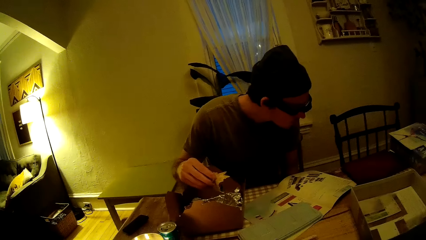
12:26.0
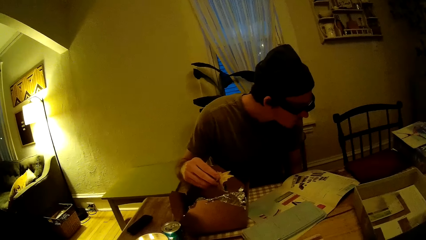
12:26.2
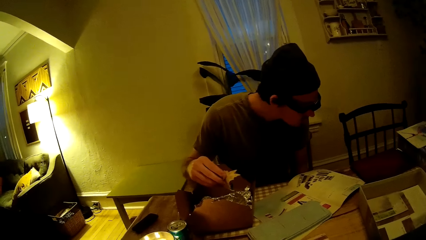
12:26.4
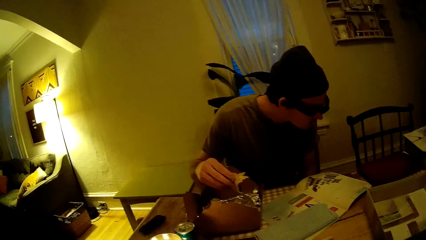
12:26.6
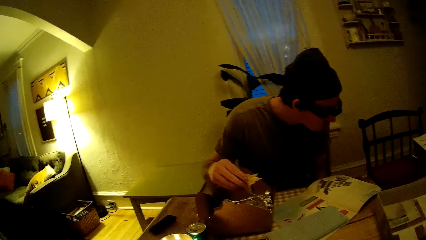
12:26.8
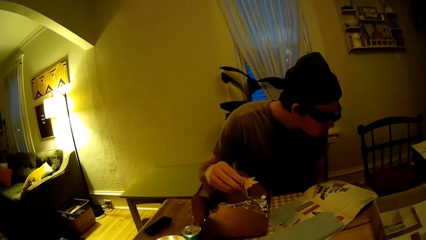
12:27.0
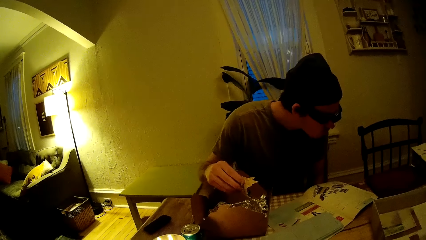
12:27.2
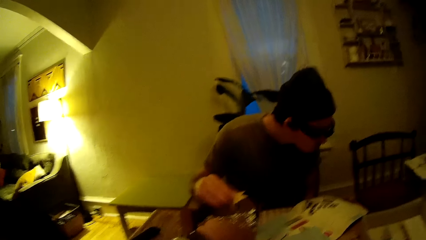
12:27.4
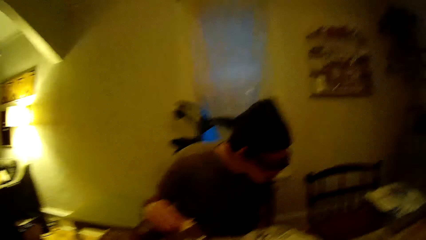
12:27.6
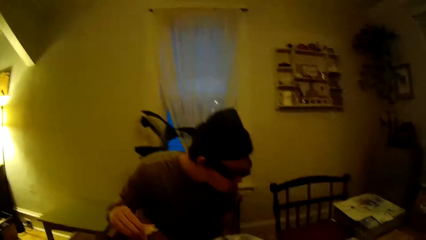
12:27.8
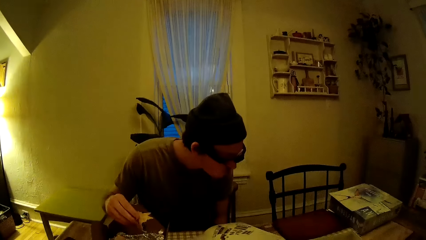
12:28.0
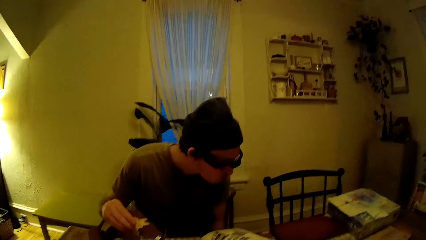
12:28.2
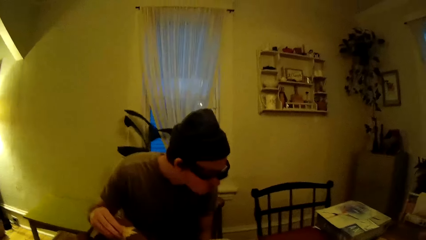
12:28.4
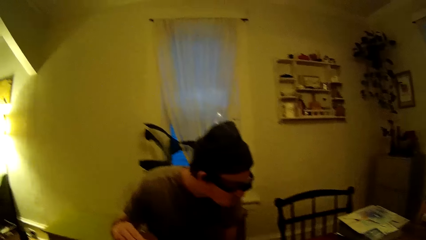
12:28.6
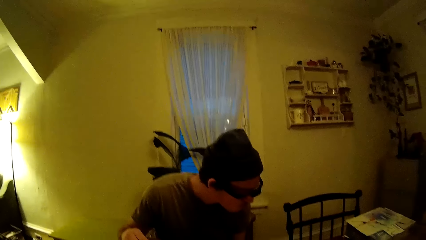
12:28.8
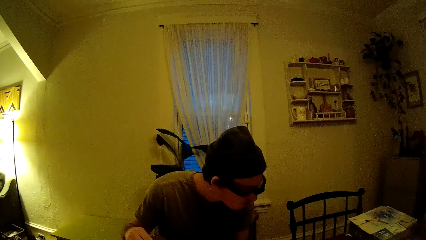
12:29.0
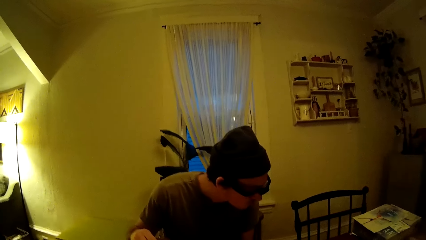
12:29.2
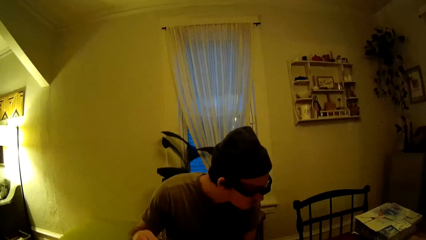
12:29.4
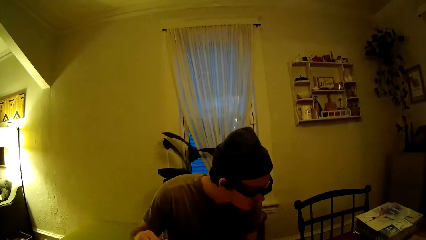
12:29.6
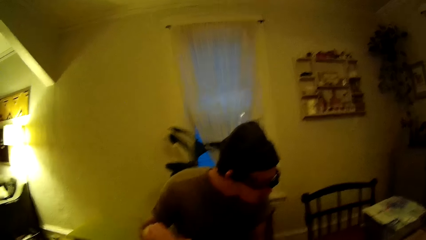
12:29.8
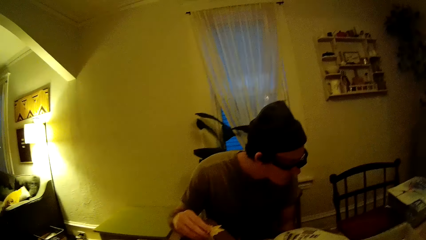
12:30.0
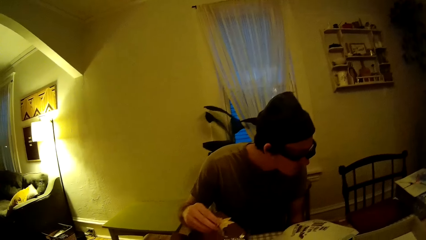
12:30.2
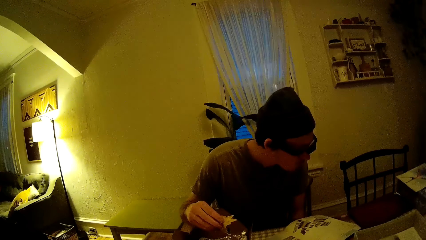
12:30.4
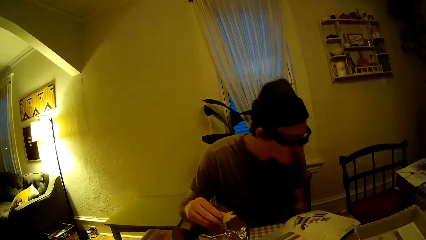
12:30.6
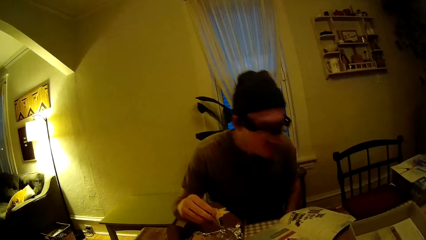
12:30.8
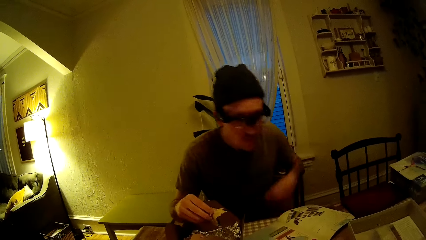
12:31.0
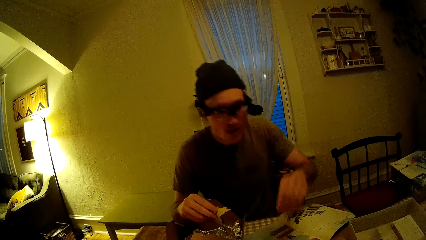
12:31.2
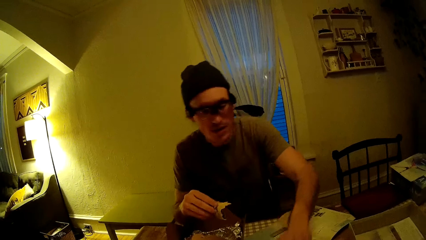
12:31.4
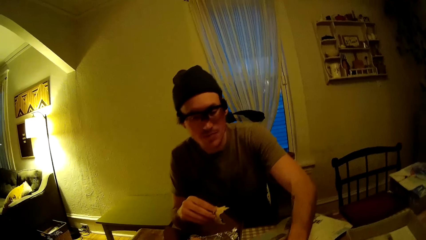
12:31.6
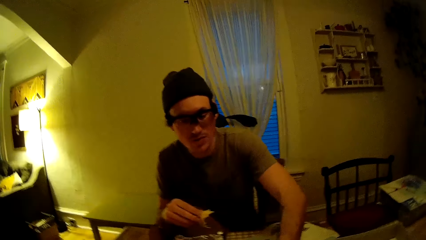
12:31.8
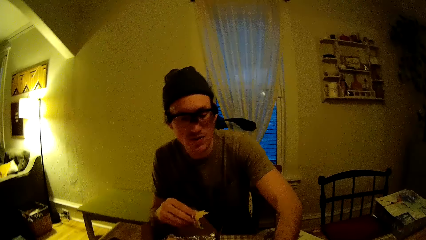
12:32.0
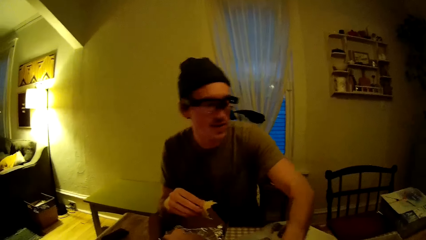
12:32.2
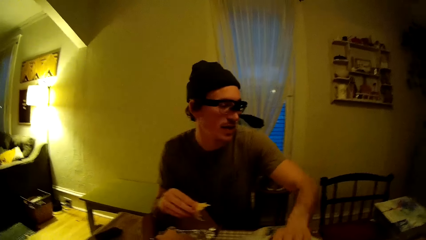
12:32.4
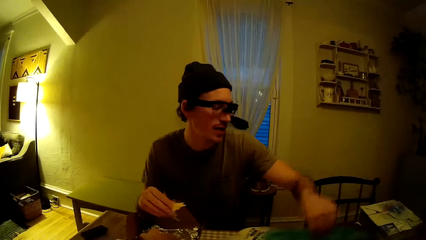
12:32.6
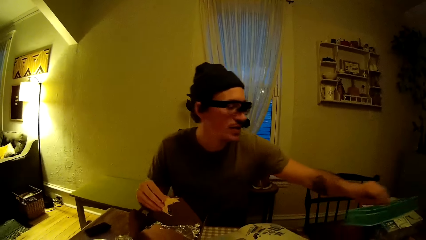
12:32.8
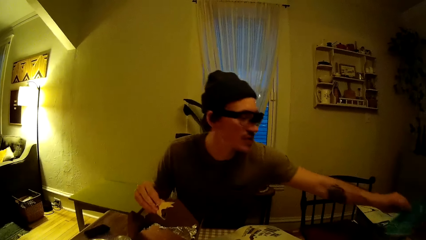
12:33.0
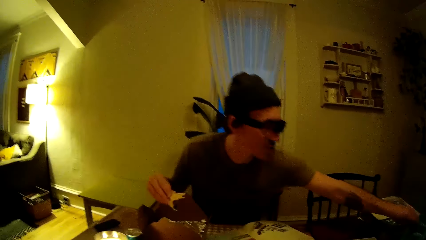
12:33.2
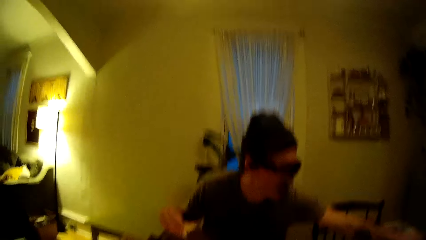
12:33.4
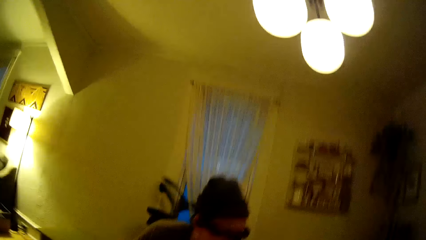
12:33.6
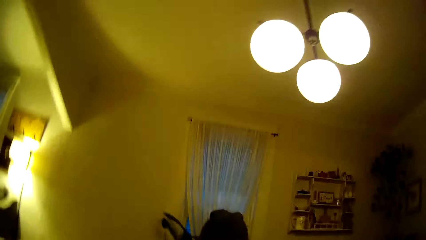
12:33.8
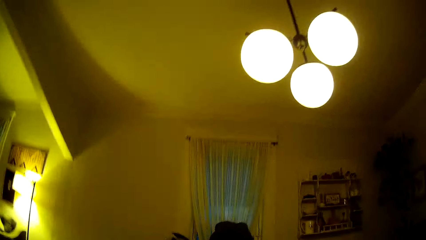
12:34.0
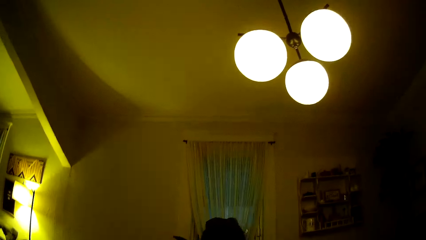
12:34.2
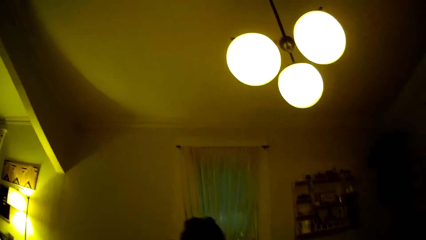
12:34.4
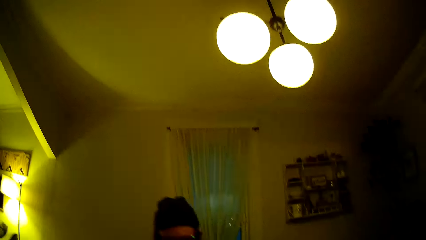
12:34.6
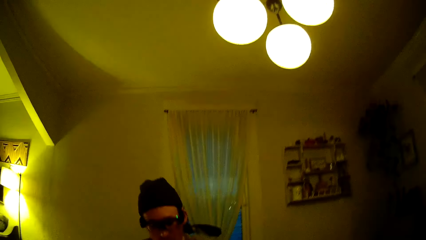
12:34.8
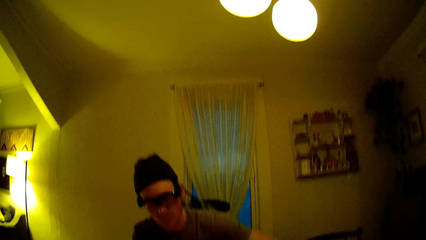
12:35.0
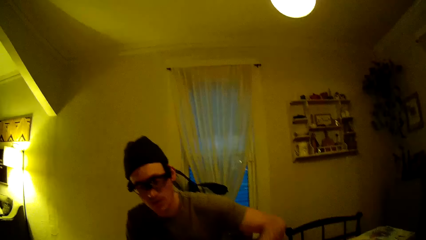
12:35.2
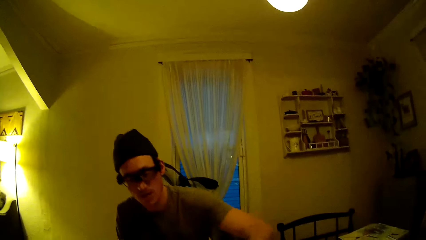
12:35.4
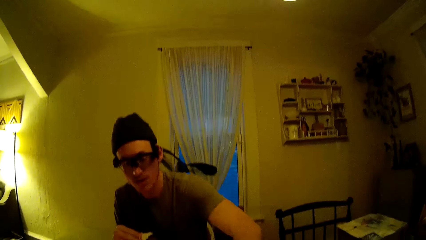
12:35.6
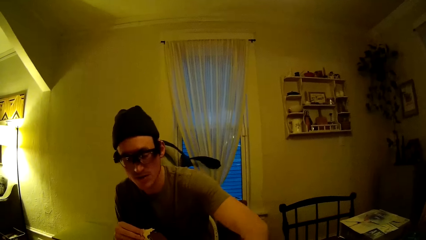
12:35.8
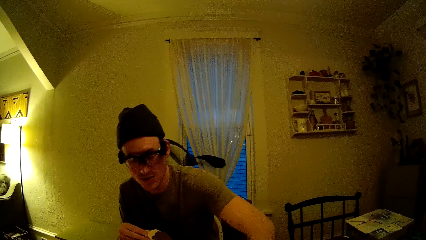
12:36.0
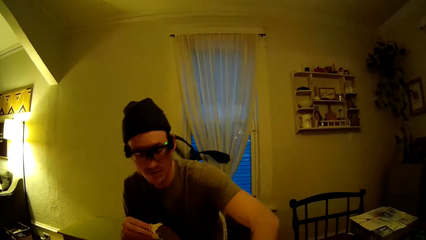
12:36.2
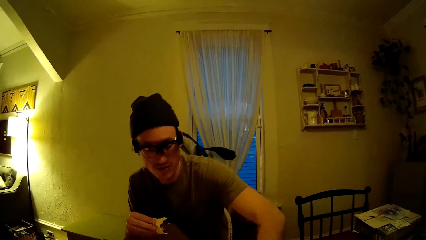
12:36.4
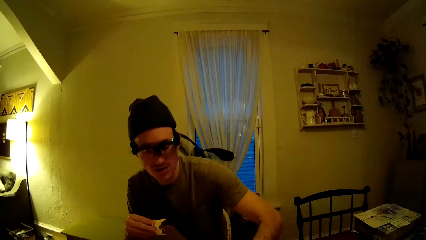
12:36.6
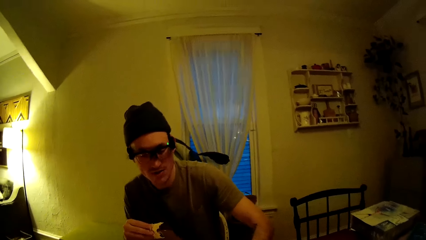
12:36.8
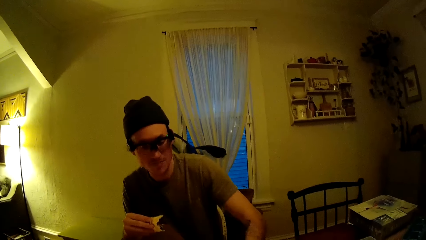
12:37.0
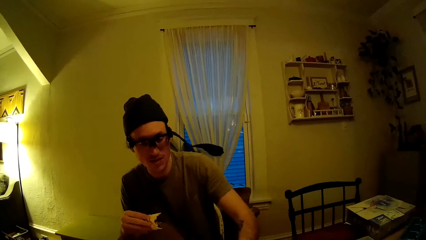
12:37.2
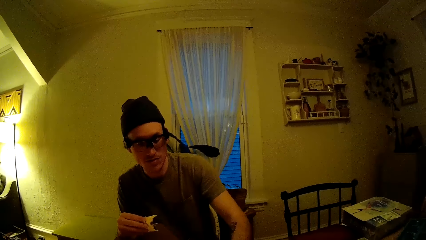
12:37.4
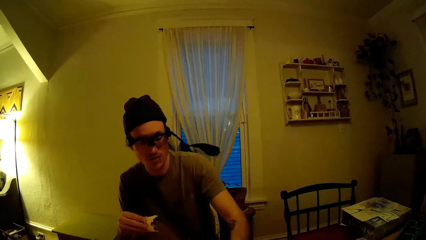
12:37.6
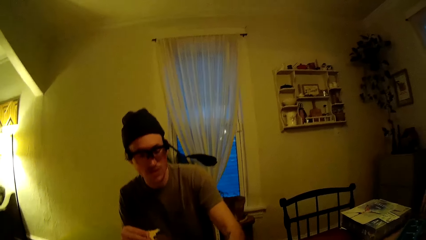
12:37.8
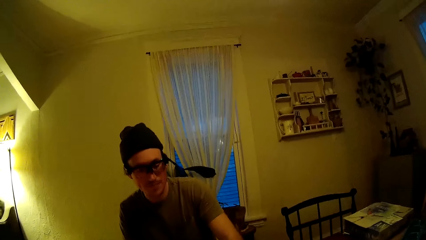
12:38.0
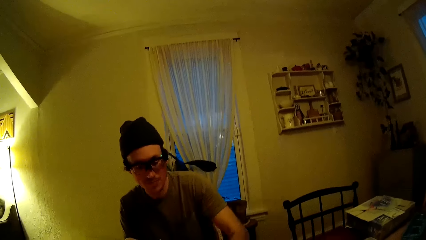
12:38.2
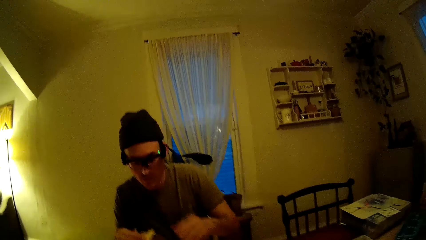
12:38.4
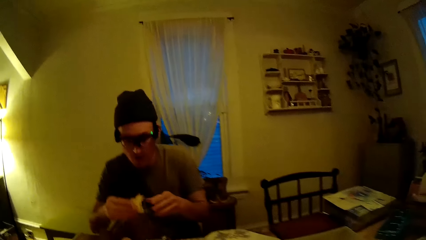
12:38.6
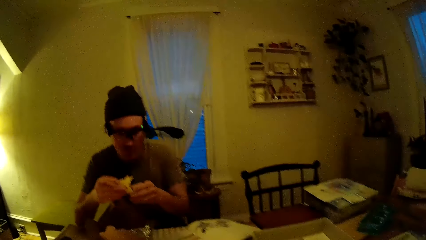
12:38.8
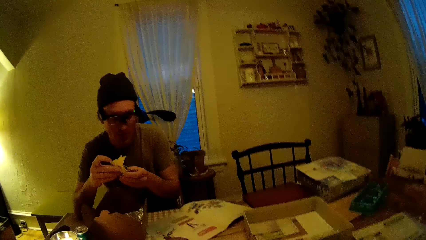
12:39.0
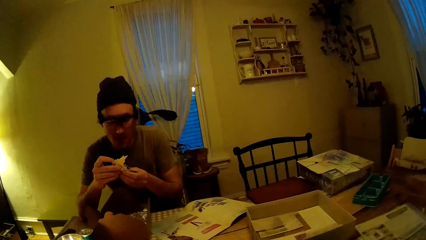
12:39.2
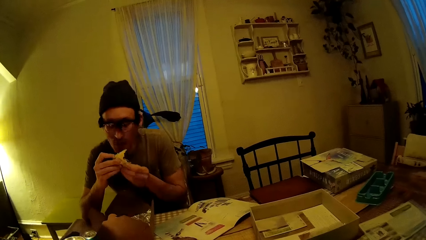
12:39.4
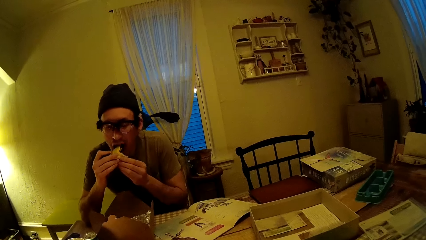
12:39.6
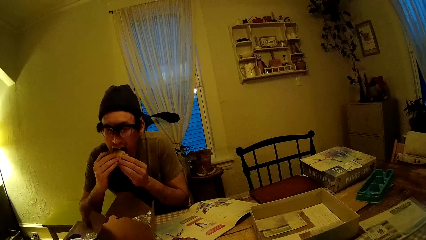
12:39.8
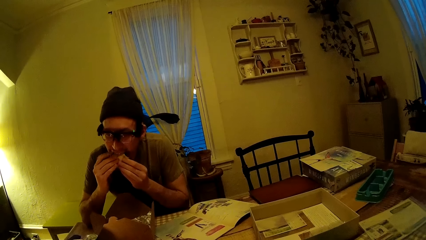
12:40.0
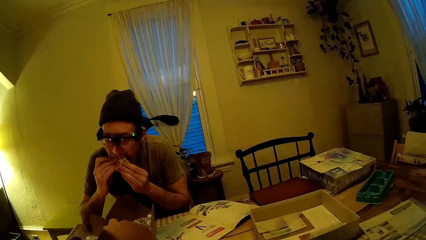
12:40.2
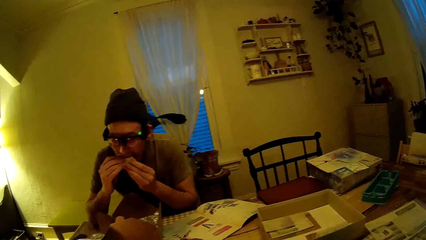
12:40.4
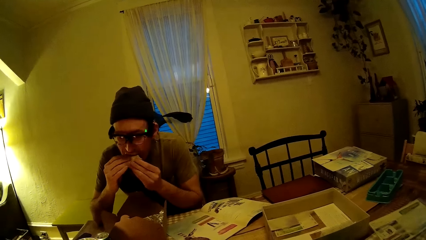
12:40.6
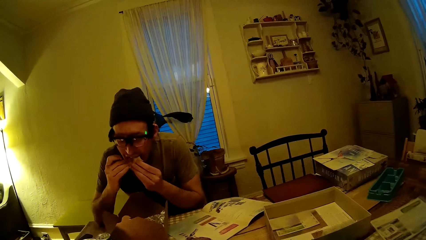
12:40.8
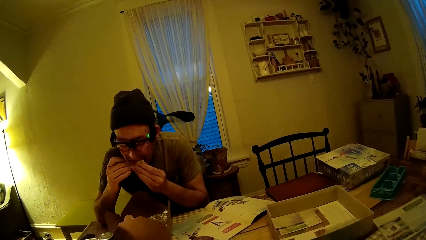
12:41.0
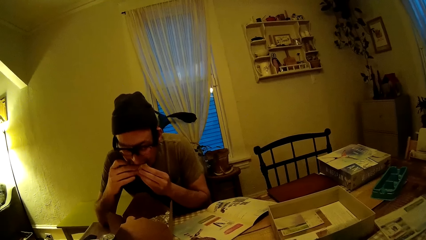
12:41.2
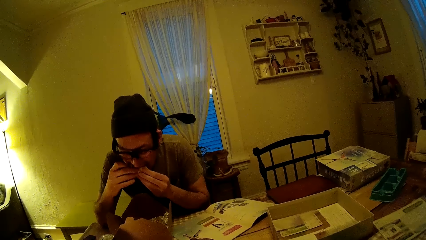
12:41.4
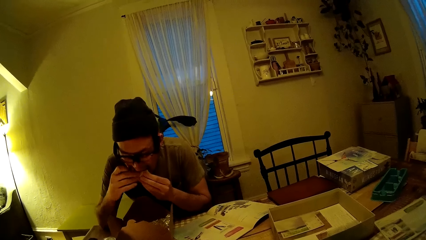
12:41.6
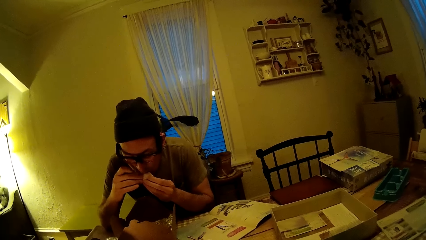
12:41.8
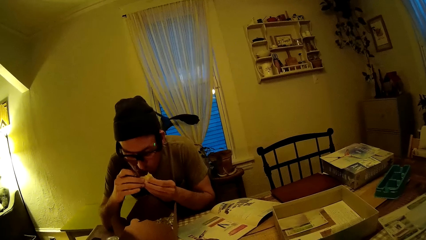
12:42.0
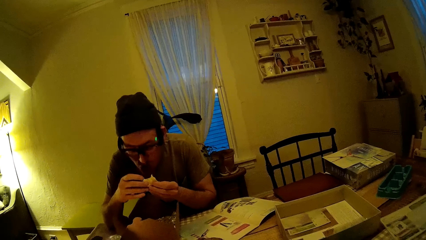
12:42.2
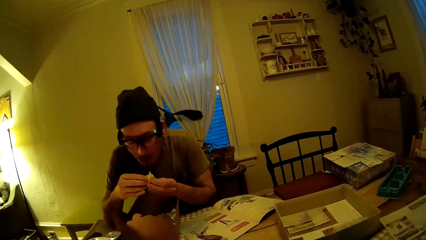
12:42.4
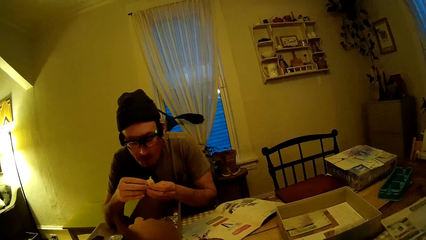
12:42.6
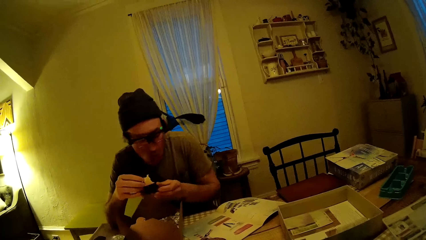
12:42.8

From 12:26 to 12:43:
The man moves something. He picks up the green tray from the table with his left hand, drops the green tray in his left hand on the table, and puts the taco in his right hand in his mouth.
